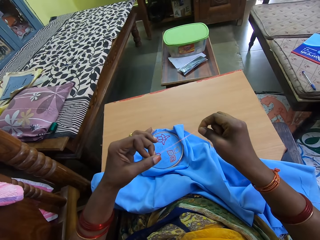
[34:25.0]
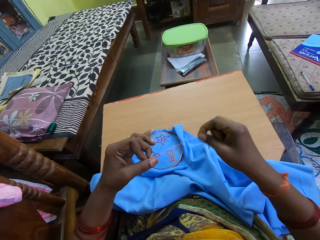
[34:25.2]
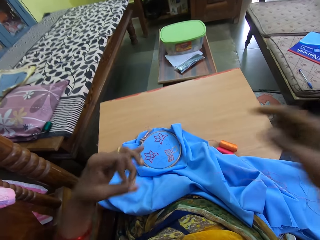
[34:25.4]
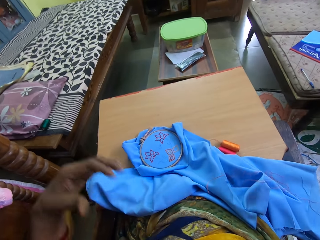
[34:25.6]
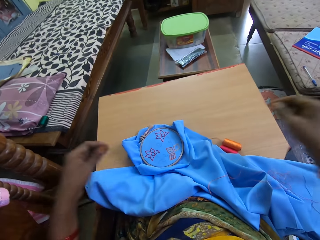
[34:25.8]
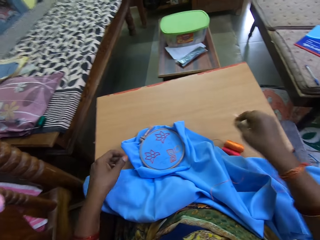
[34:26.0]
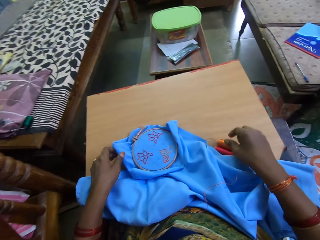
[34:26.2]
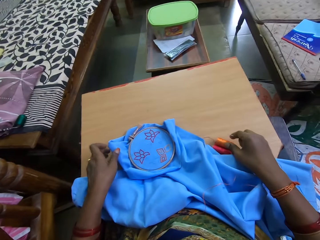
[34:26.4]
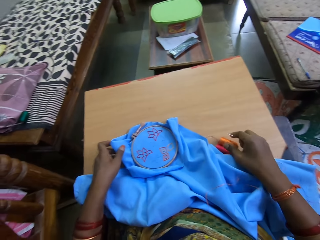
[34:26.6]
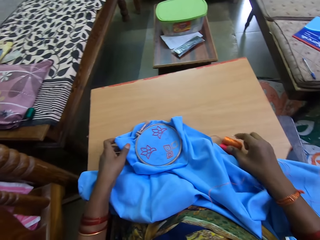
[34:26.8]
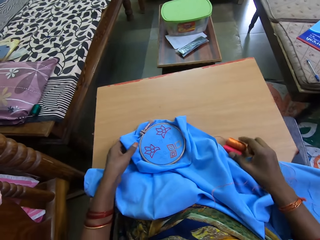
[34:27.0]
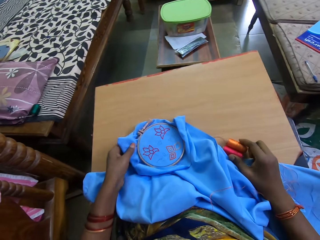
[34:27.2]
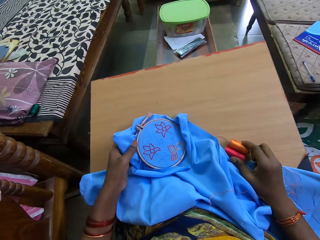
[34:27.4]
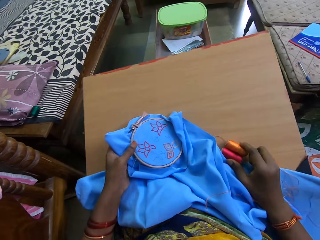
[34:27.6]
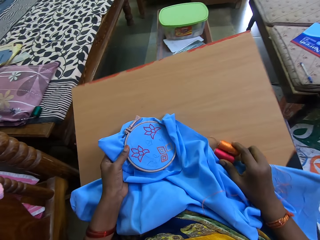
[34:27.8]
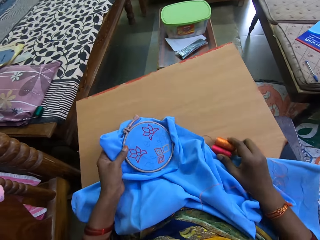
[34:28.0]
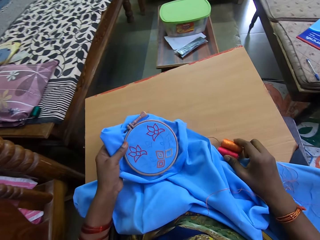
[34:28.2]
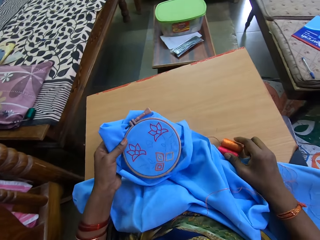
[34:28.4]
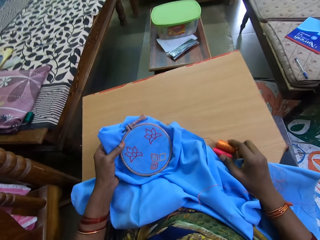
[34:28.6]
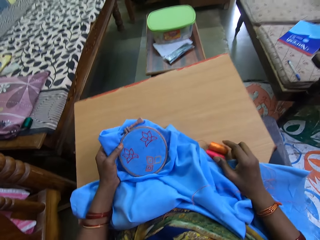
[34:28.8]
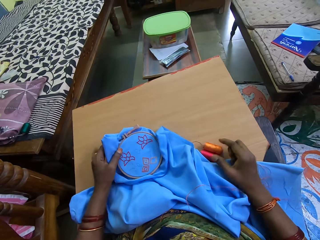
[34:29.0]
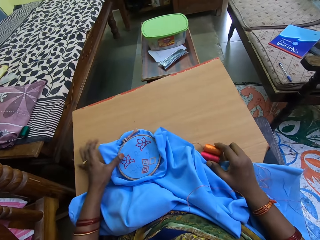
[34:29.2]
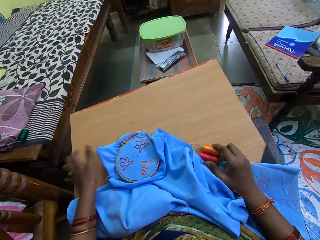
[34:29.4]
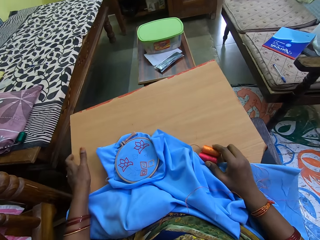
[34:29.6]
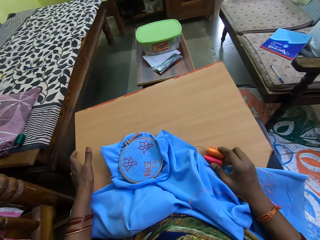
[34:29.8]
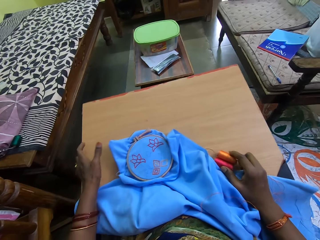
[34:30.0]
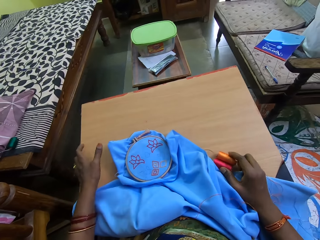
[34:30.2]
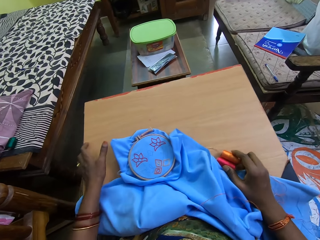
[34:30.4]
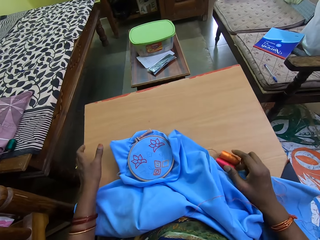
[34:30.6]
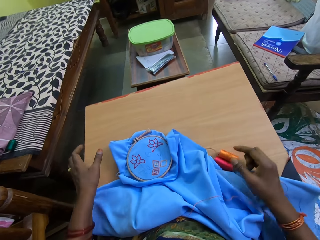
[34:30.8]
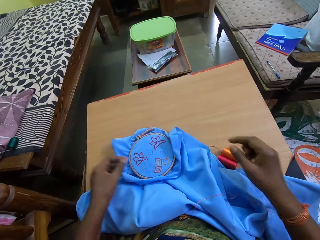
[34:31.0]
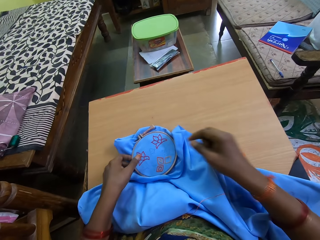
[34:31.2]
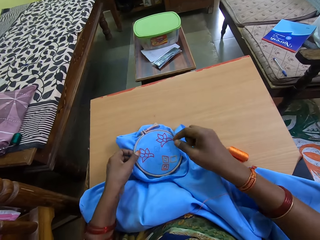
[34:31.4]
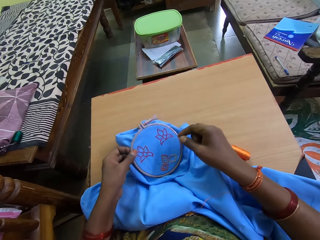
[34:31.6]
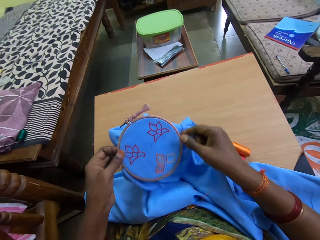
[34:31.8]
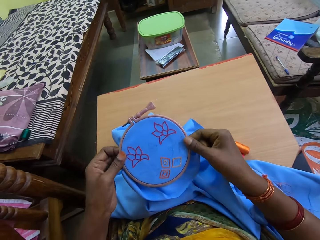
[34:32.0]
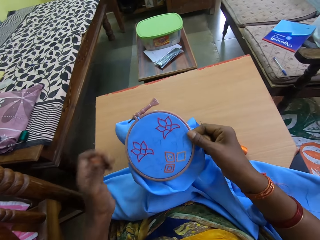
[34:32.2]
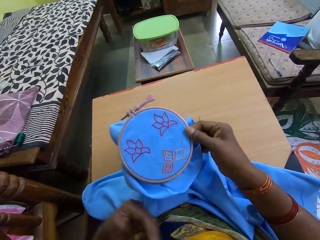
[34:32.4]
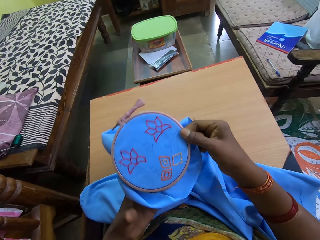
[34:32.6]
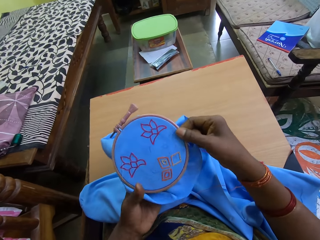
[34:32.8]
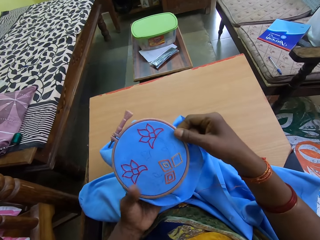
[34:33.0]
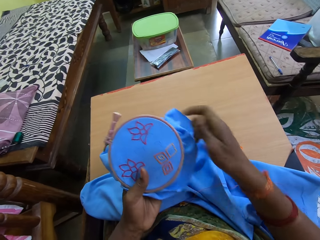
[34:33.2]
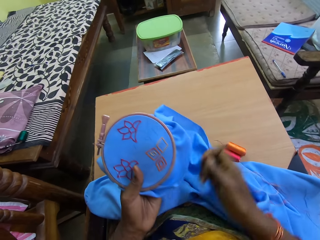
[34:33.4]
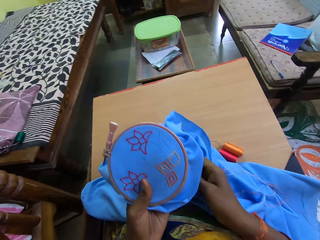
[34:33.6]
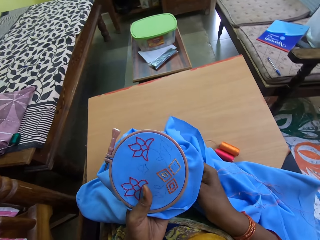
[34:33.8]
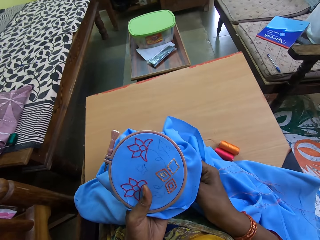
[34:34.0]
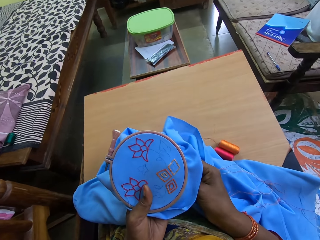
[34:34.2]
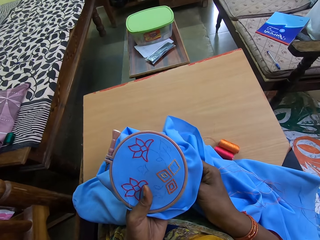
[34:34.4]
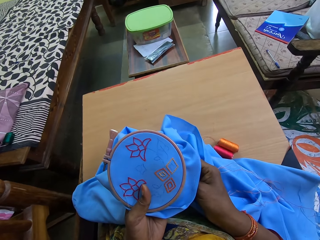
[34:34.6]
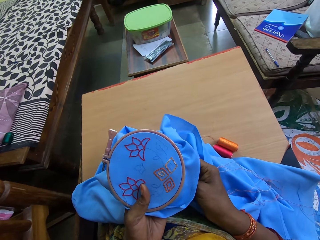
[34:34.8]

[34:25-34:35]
The camera wearer holds the fabric. She adjusts the wooden plank with her lap. She touches the sewing thread on the wooden plank with her right hand. She picks the fabric from the wooden plank with her left hand.

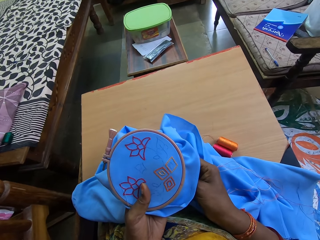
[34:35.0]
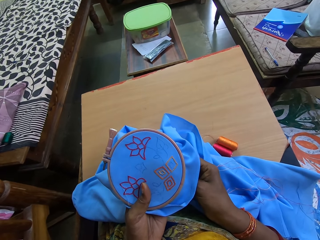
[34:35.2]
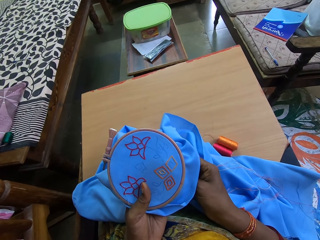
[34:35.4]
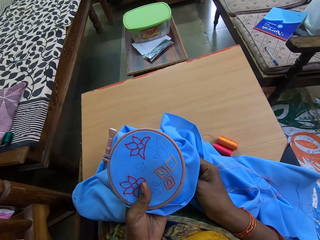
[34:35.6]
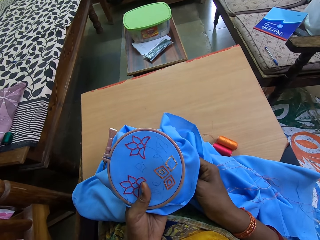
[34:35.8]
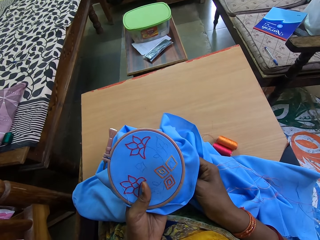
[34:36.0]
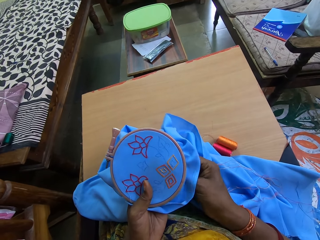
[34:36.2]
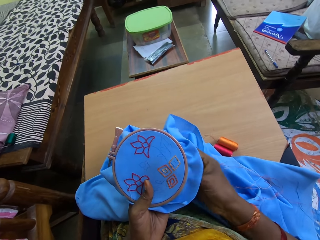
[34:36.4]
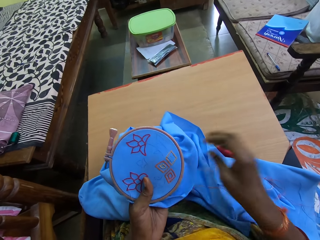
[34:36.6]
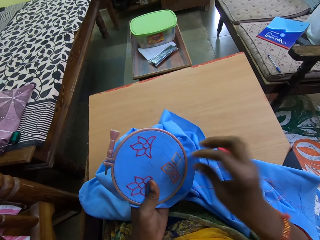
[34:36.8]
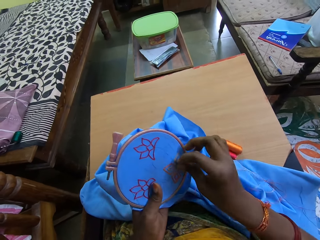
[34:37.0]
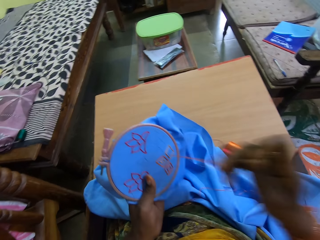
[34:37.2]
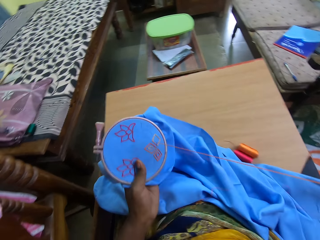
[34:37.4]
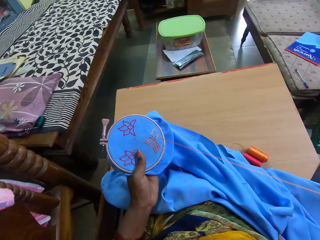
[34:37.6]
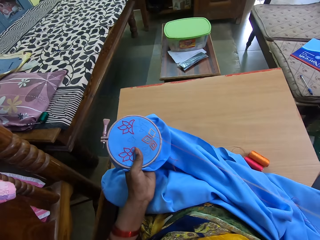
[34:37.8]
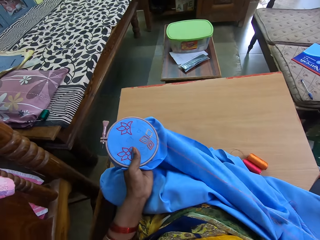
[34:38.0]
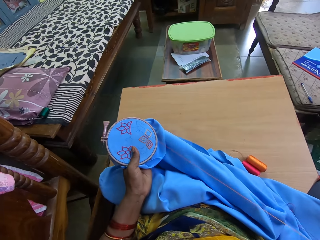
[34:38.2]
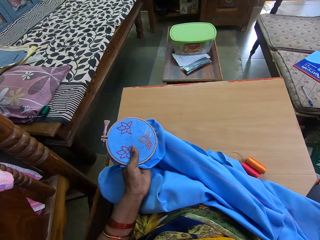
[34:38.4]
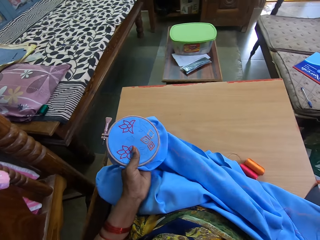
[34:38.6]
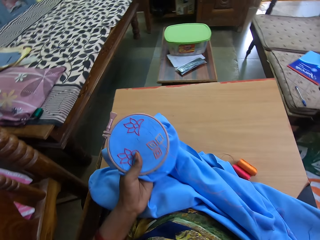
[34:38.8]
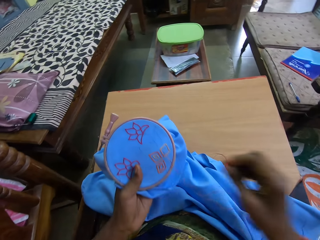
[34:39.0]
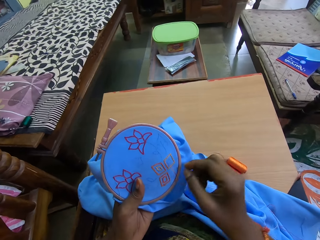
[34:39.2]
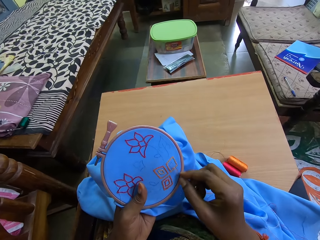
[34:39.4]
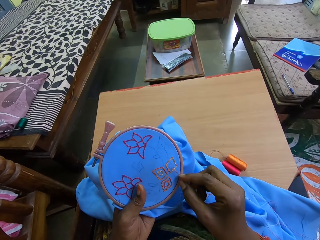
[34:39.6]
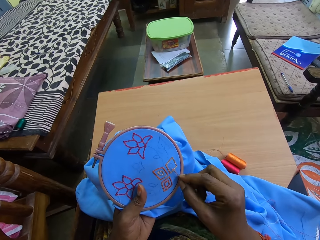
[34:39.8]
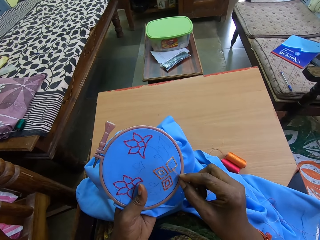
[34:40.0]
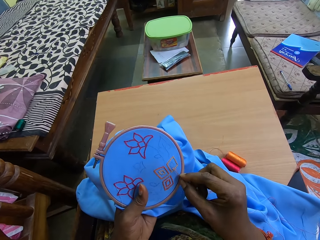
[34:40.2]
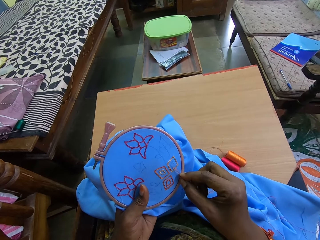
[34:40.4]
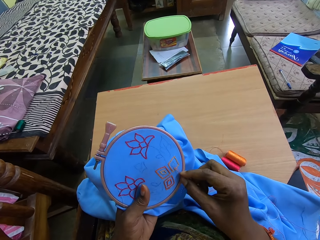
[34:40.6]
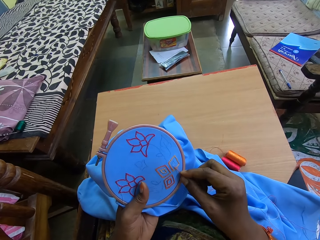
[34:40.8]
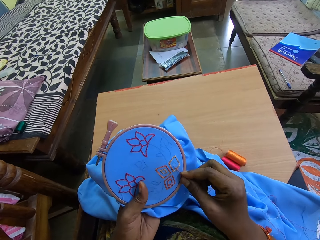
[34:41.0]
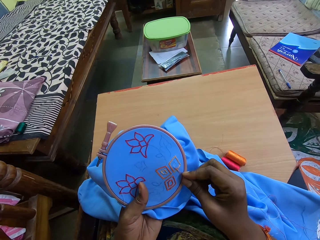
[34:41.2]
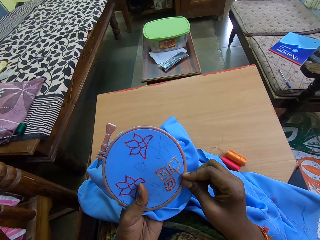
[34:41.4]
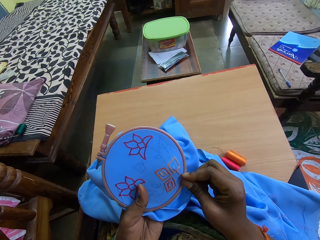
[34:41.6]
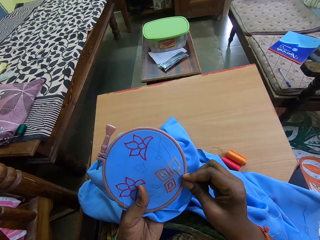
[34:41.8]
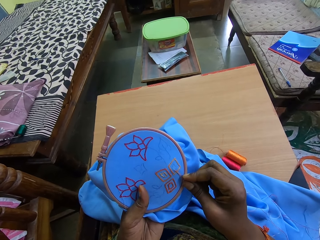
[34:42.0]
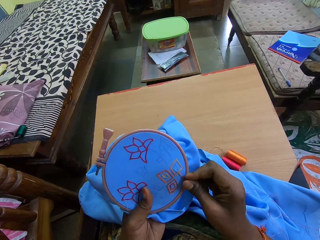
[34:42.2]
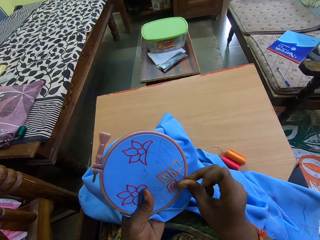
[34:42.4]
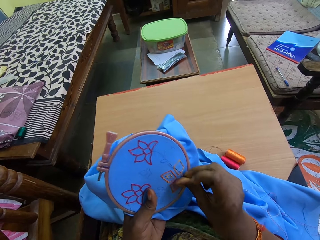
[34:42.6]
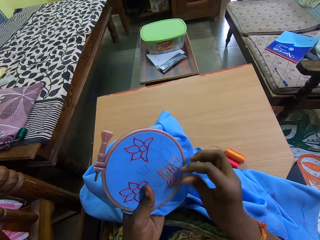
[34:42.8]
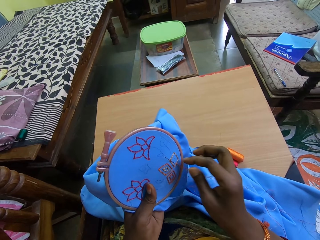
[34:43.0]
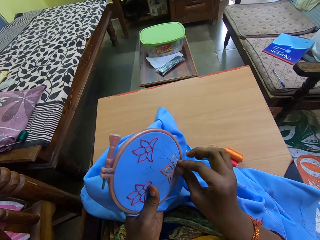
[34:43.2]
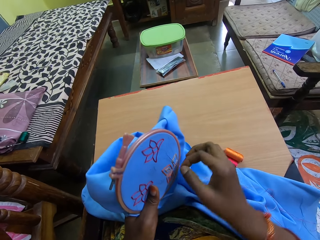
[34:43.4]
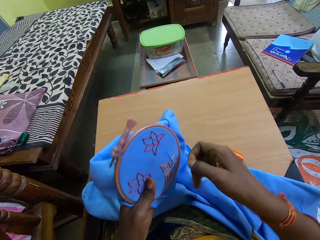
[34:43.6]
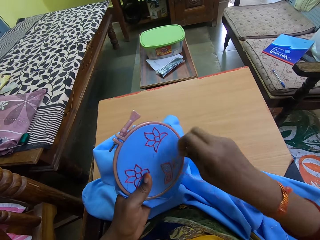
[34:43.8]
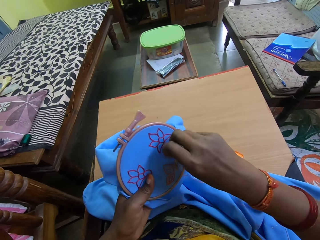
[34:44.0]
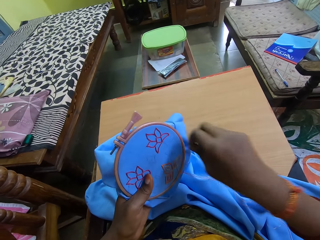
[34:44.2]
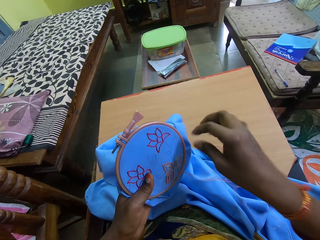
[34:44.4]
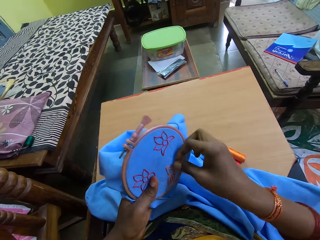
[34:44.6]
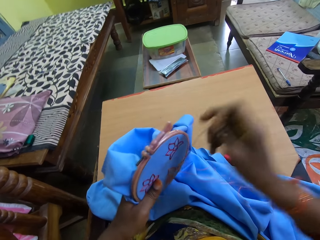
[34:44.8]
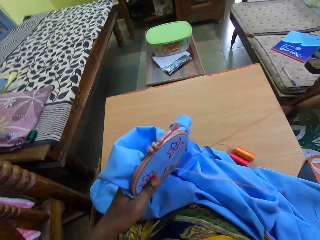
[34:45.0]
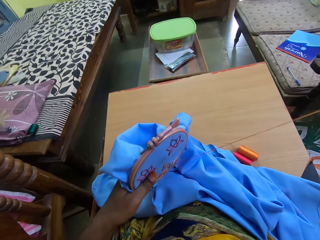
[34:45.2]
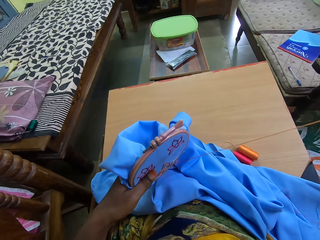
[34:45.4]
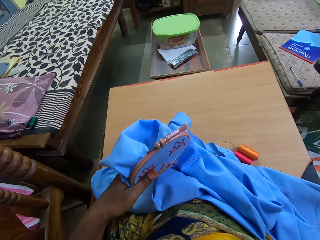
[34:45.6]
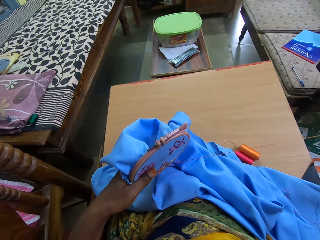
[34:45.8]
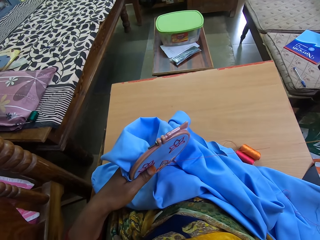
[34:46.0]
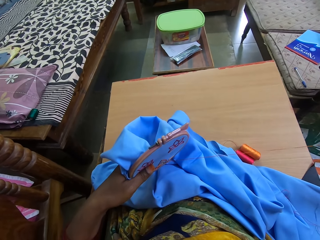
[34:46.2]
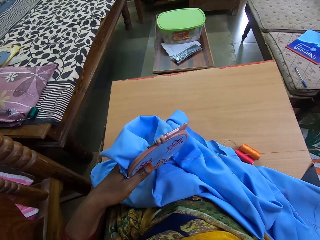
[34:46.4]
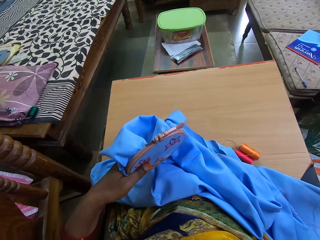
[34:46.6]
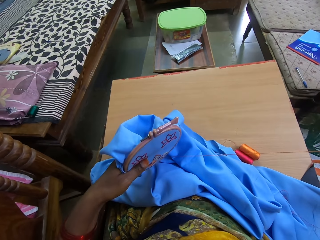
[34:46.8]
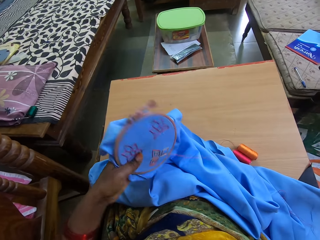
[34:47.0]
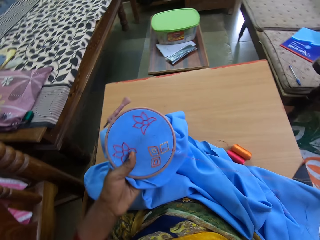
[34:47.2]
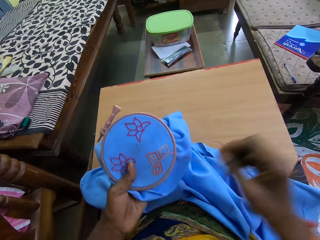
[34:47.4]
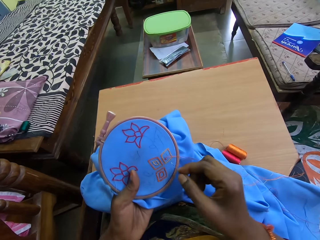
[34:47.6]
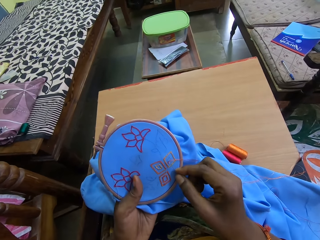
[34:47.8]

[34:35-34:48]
The camera wearer draws out the needle from a fabric in her left hand with her right hand. She knits the fabric. She inserts the needle in her right hand into the fabric in her left hand. She moves the sewing thread on the fabric with her right hand. She draws out the needle from the fabric in her left hand with her right hand.
